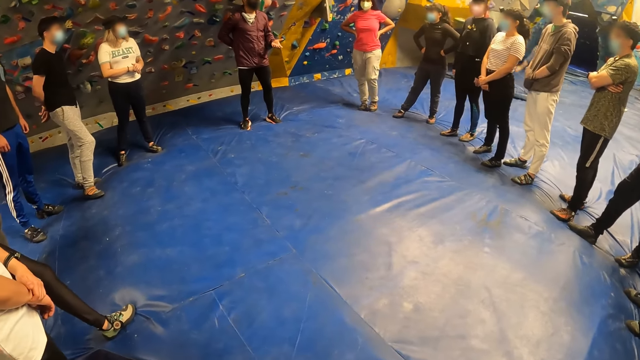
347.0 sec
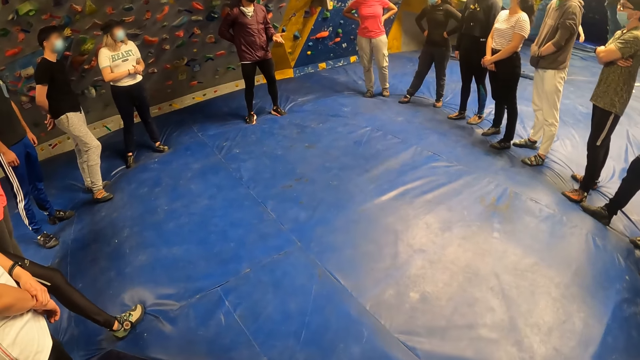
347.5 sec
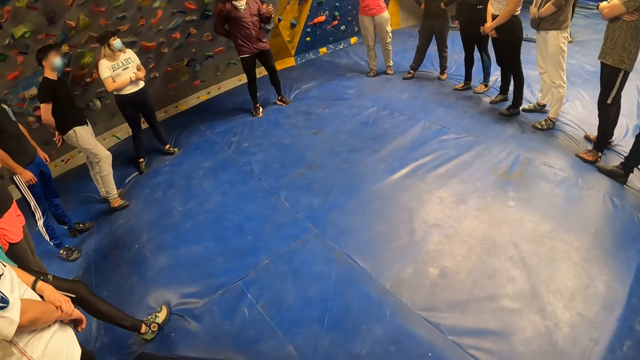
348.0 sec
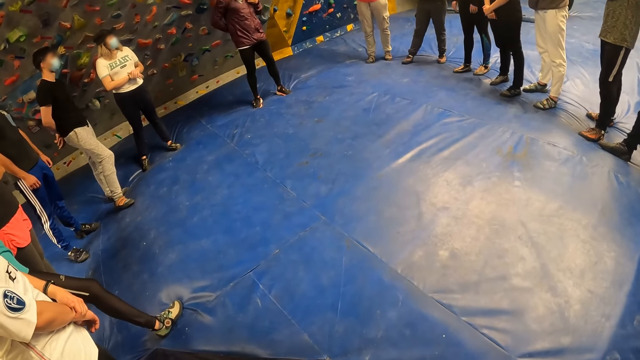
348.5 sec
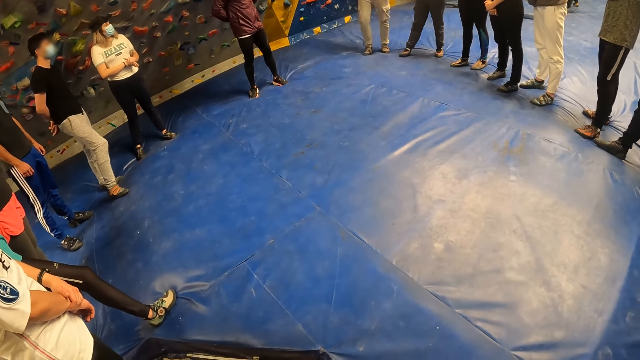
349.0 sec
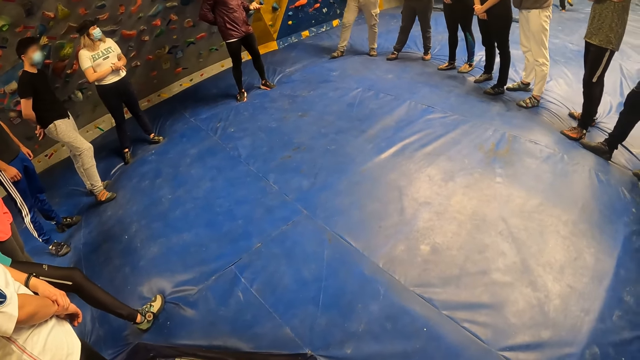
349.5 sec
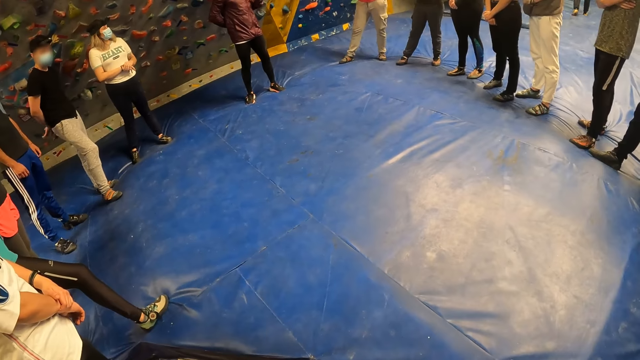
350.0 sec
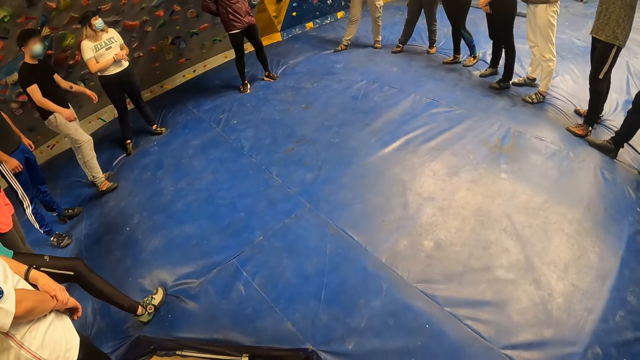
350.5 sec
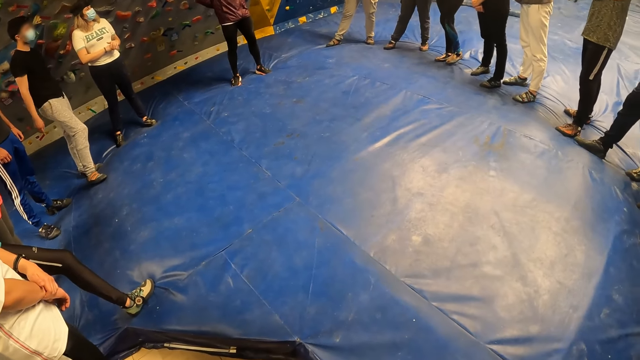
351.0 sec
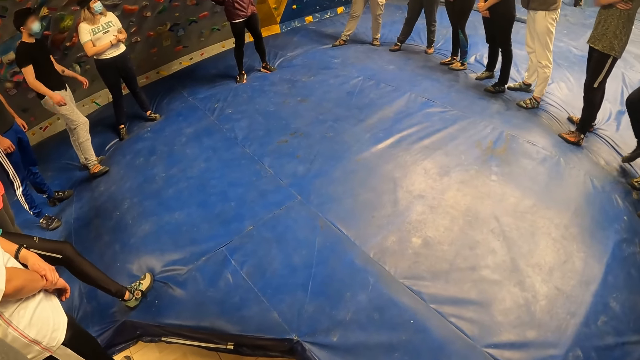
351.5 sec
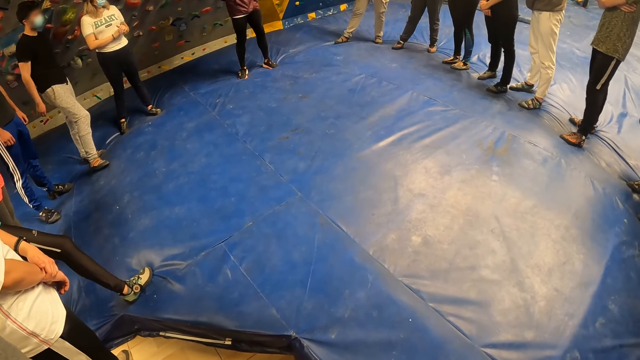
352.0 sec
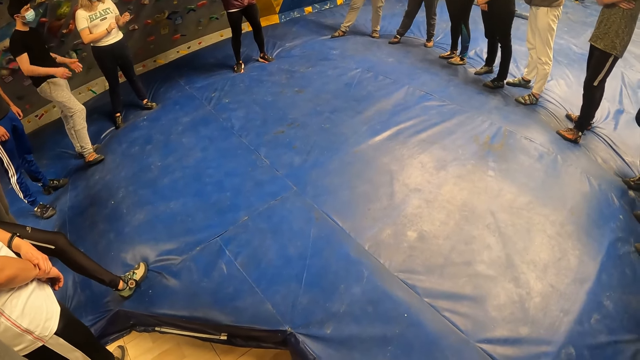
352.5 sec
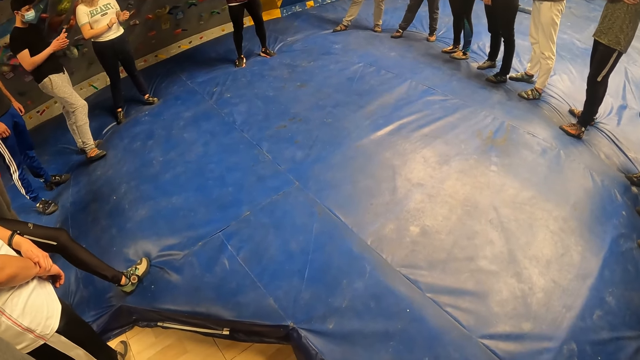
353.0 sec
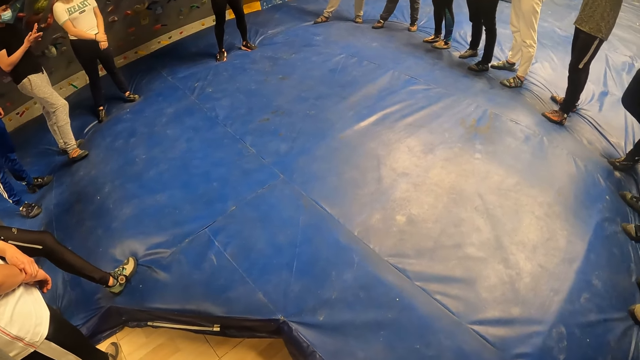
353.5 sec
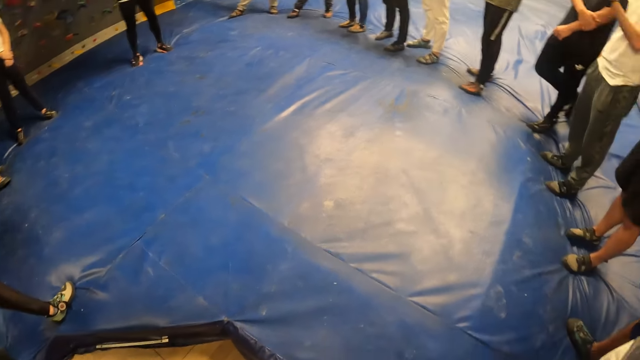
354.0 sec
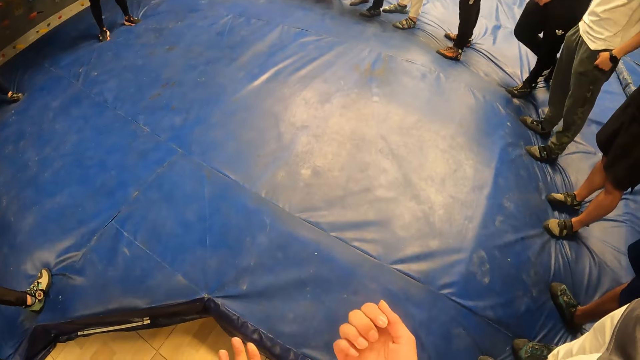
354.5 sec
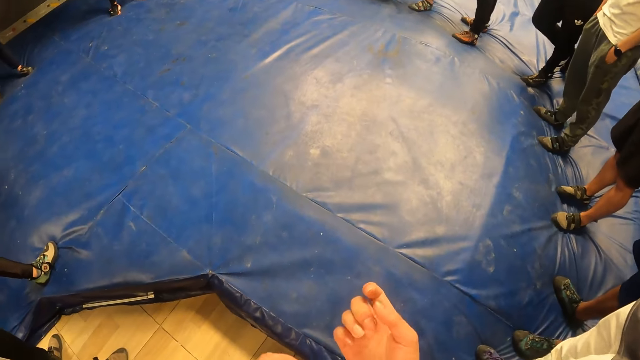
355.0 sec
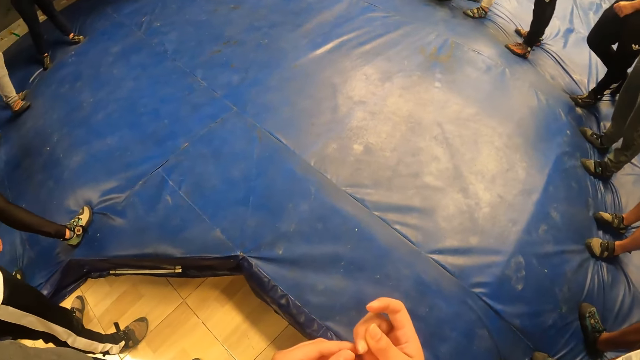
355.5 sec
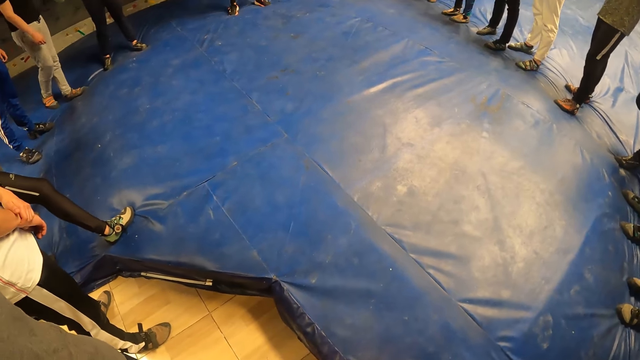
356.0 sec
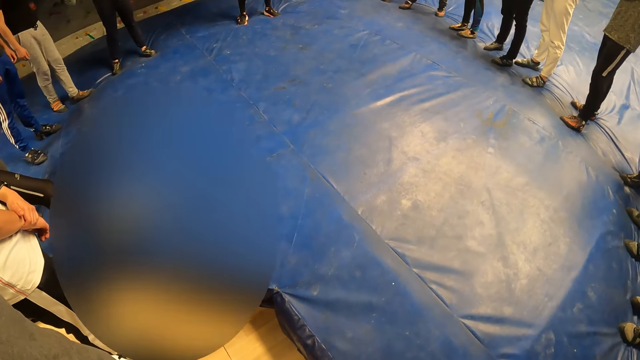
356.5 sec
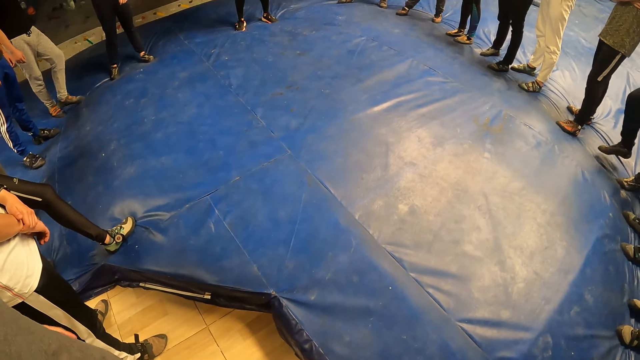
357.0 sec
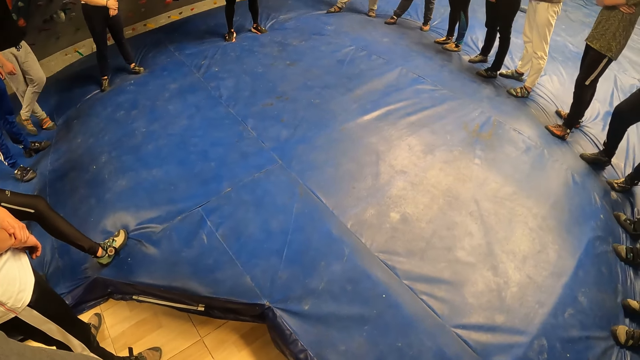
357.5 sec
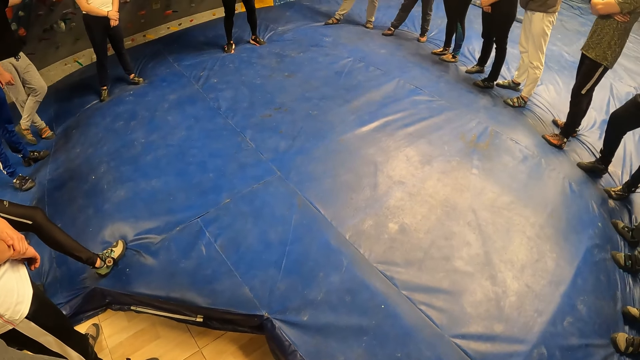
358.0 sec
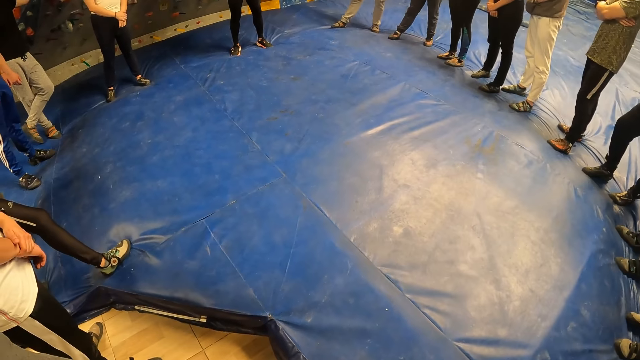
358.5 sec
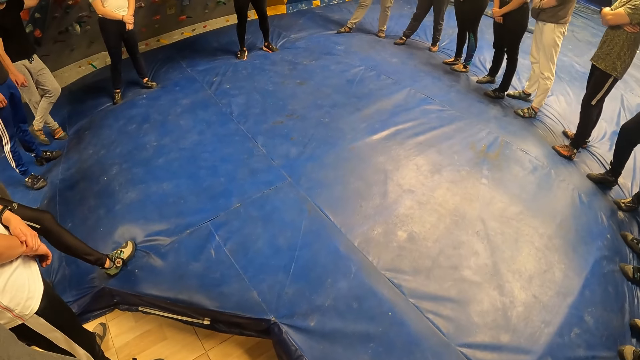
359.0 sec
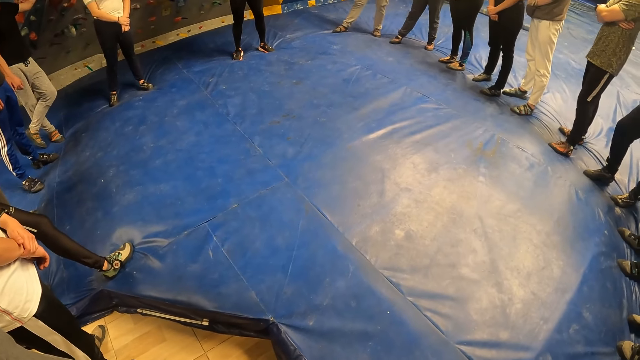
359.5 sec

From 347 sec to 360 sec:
A person moves his hands. The camera wearer checks her fingers. She picks out dirt from her right hand with her left hand.

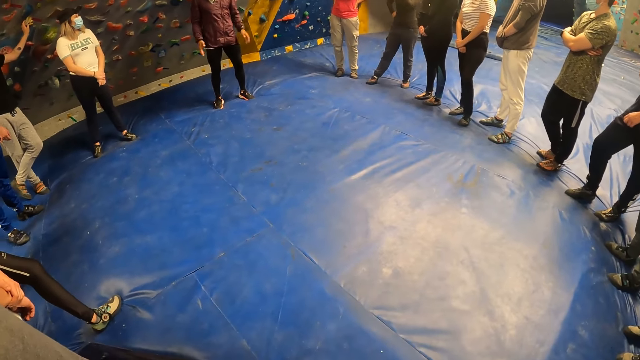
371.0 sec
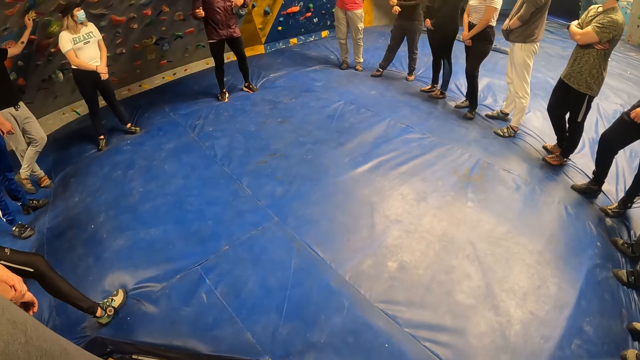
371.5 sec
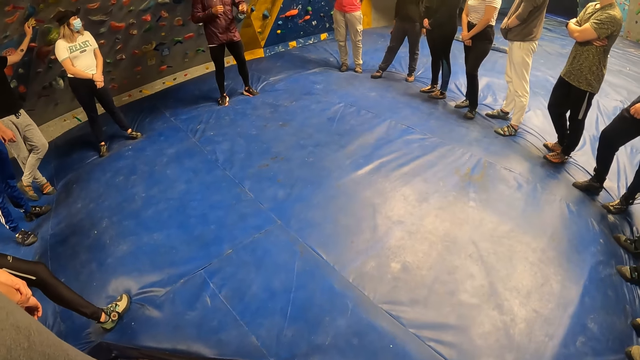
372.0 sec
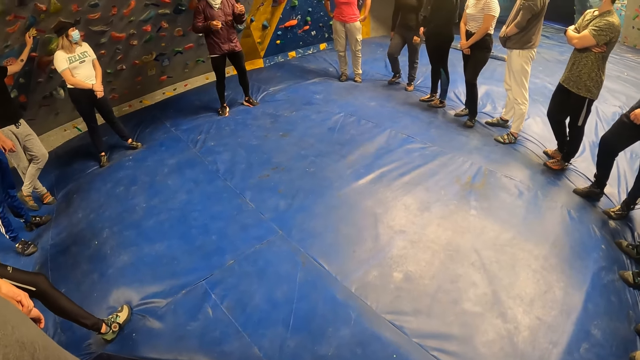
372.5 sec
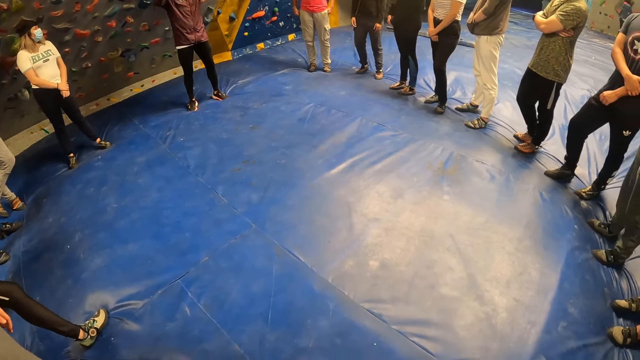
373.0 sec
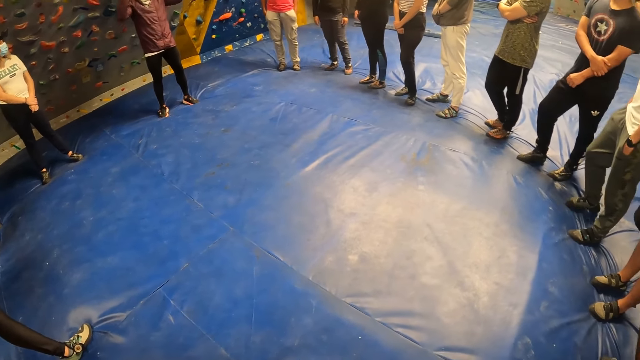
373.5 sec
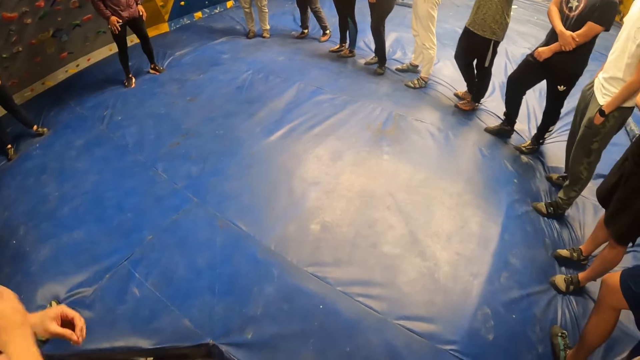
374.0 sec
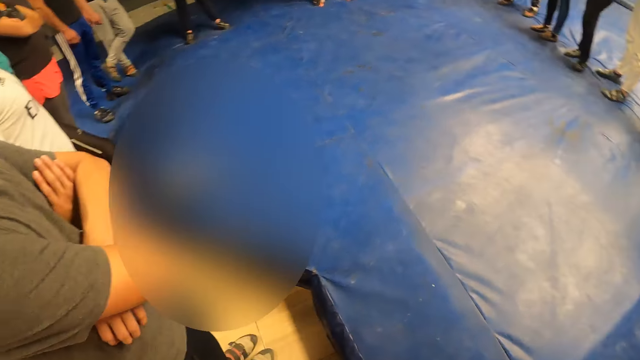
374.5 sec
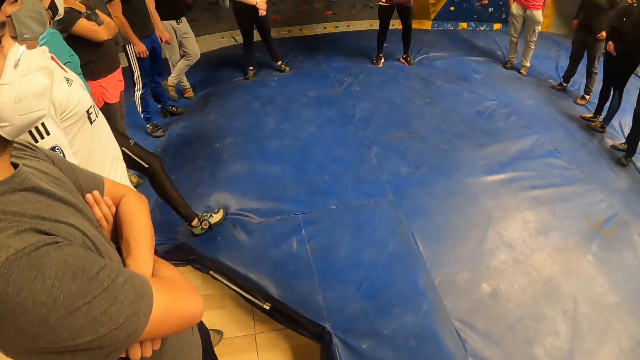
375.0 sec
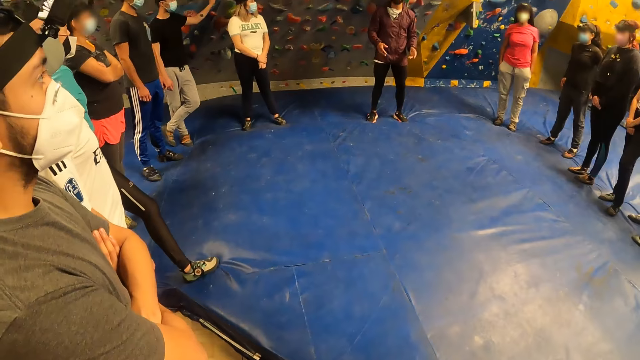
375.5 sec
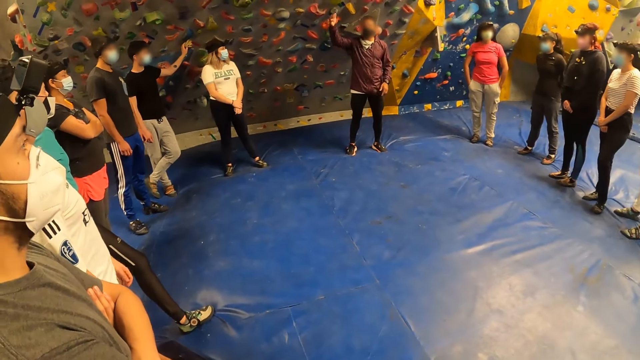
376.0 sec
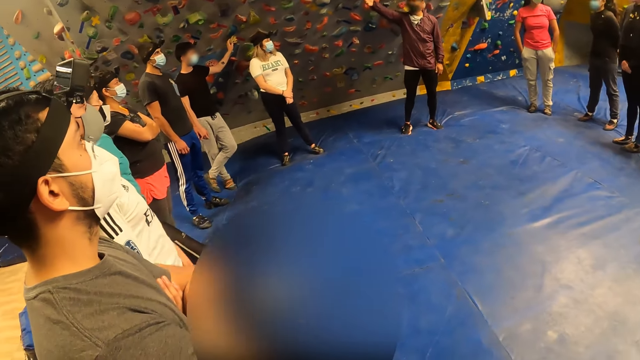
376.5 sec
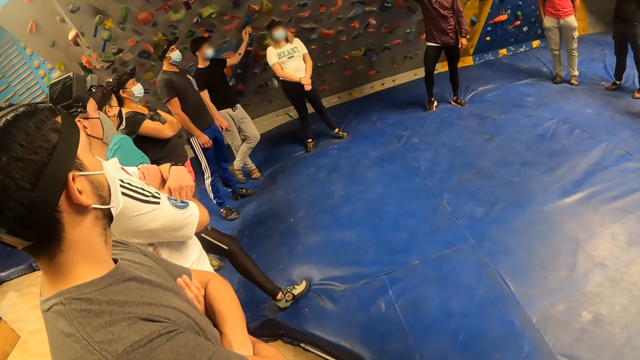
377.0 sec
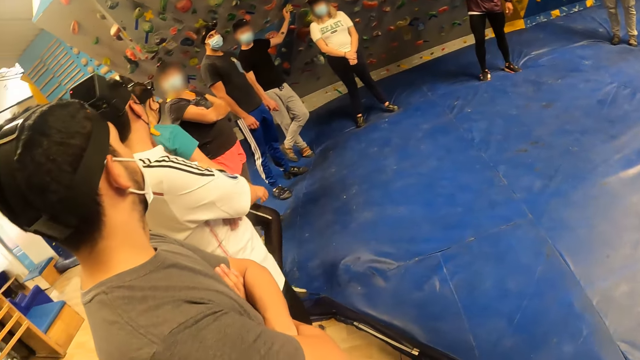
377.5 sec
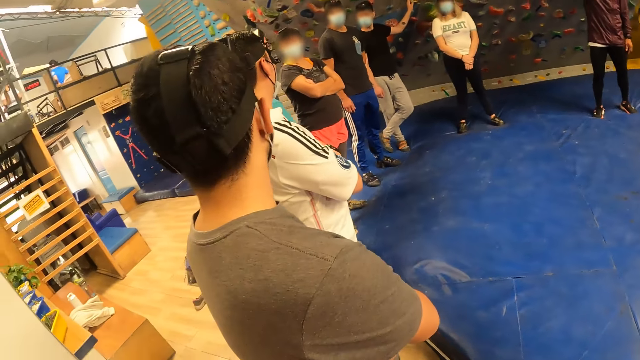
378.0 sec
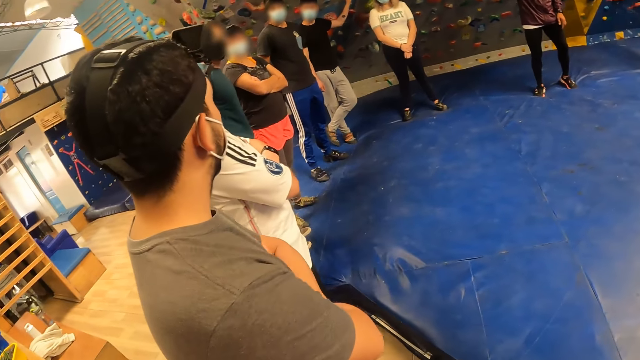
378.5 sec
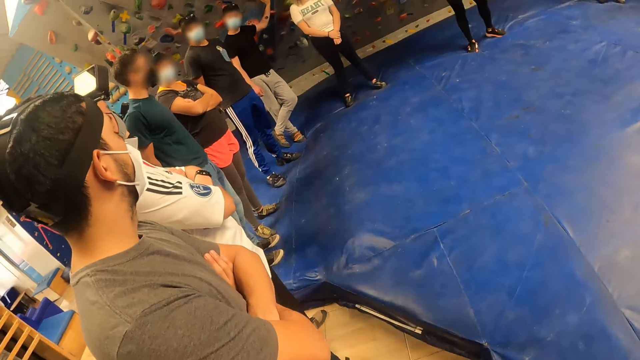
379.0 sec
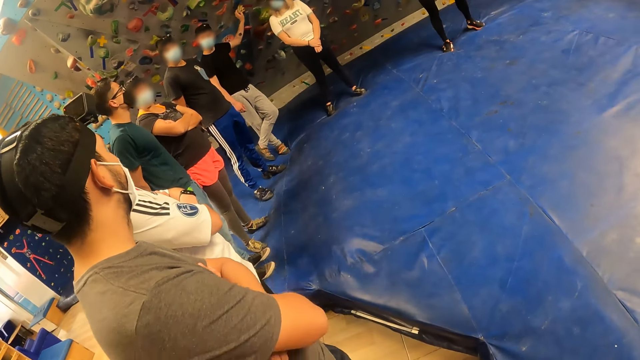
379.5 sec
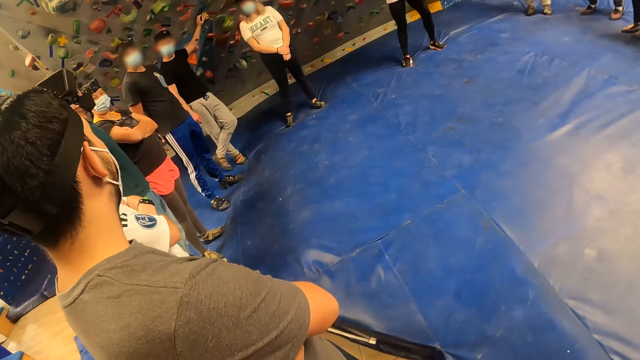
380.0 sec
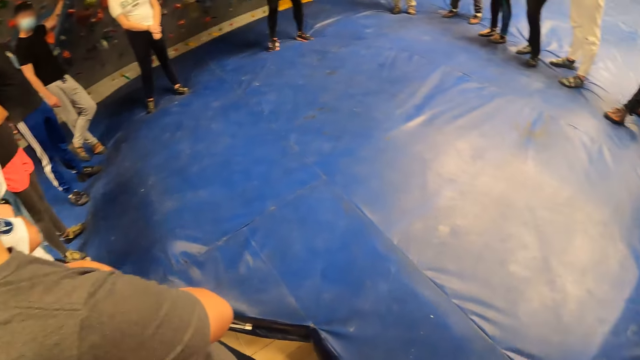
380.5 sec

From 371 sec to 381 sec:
A person raises his hand.
